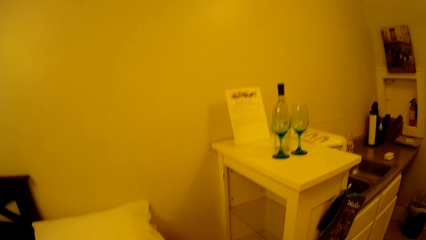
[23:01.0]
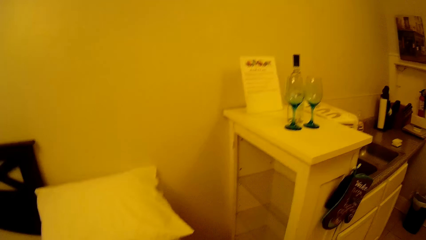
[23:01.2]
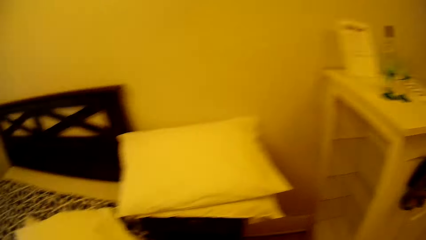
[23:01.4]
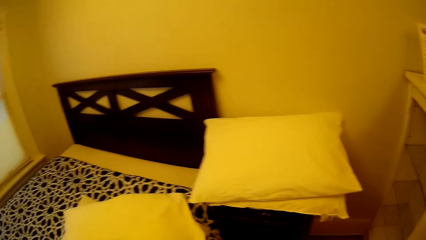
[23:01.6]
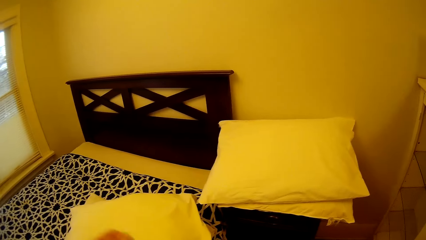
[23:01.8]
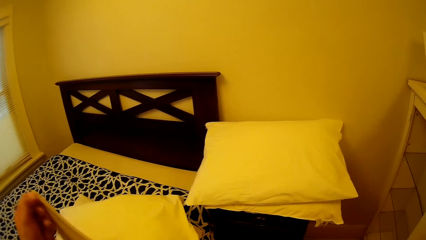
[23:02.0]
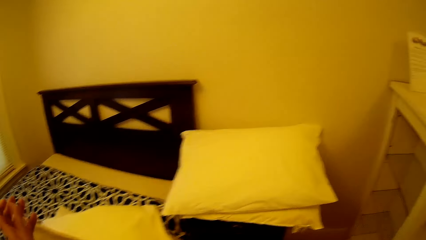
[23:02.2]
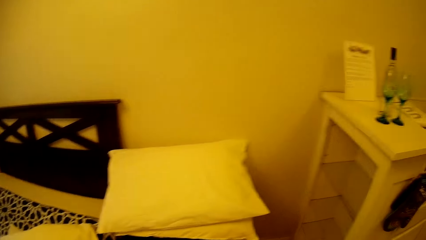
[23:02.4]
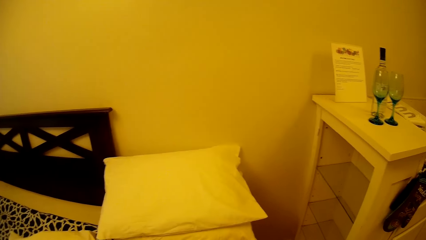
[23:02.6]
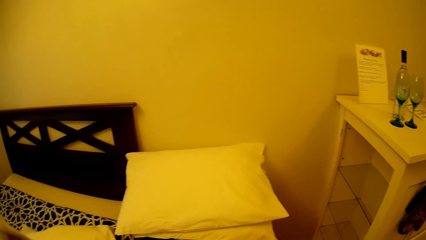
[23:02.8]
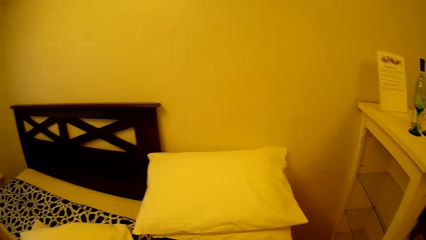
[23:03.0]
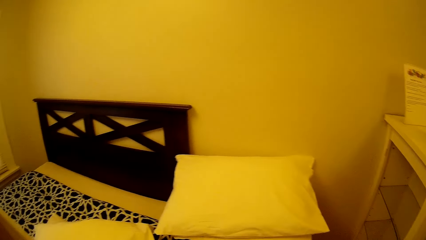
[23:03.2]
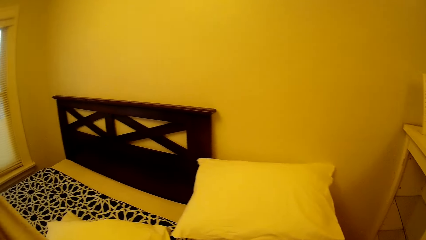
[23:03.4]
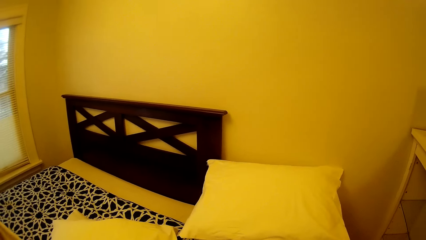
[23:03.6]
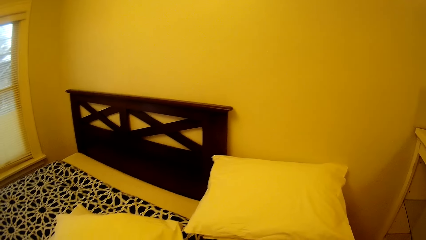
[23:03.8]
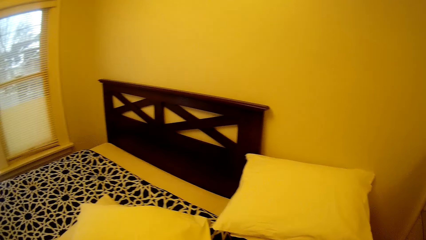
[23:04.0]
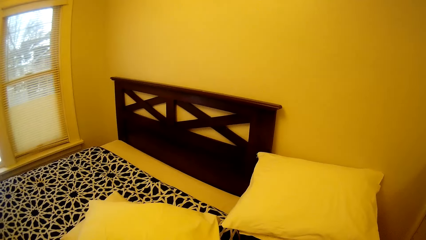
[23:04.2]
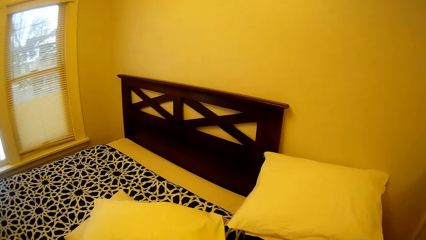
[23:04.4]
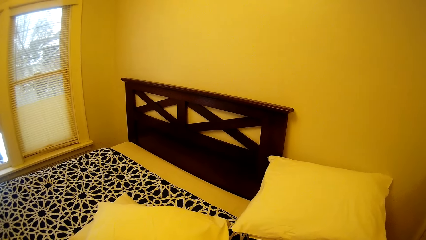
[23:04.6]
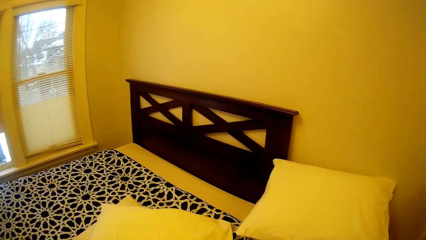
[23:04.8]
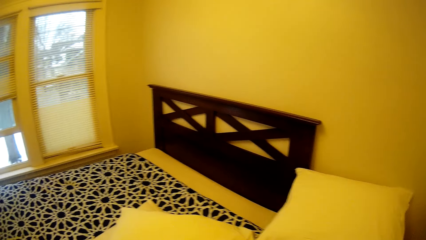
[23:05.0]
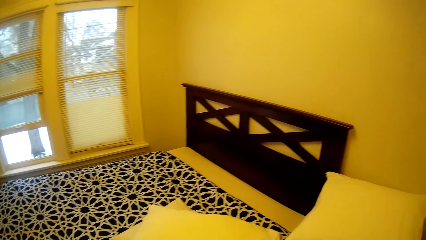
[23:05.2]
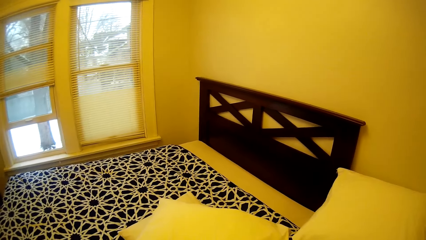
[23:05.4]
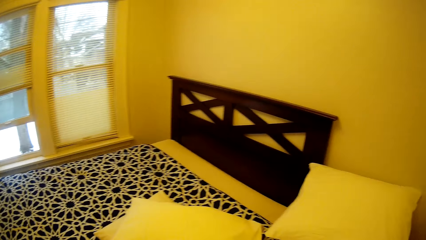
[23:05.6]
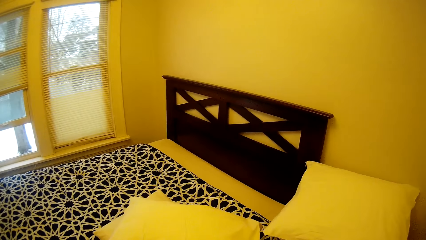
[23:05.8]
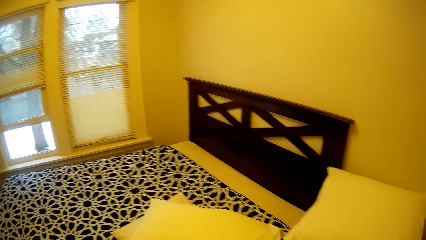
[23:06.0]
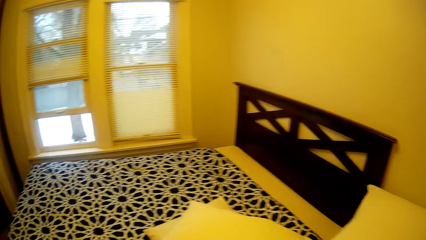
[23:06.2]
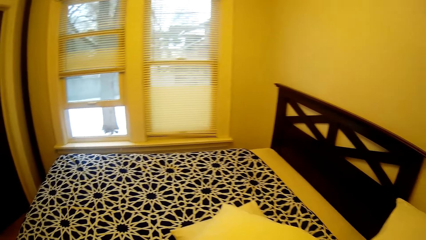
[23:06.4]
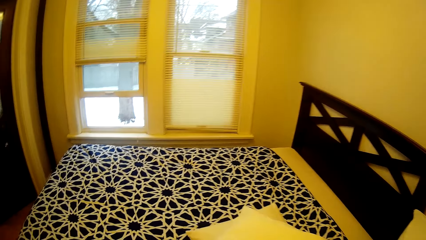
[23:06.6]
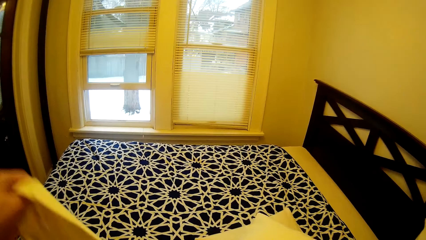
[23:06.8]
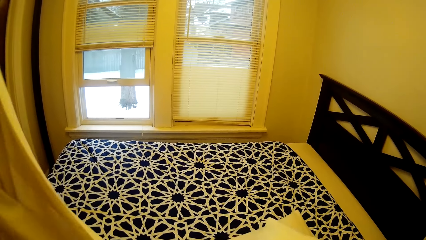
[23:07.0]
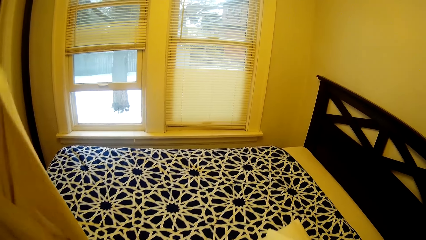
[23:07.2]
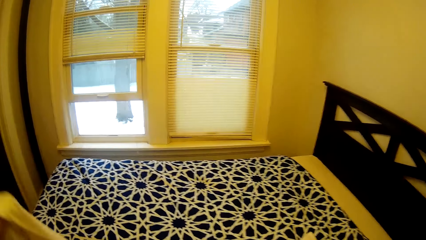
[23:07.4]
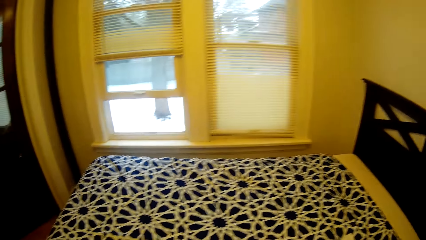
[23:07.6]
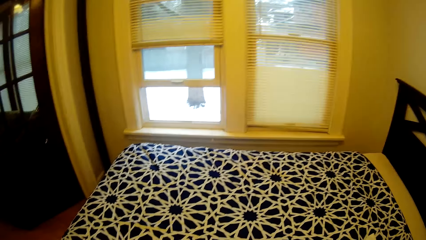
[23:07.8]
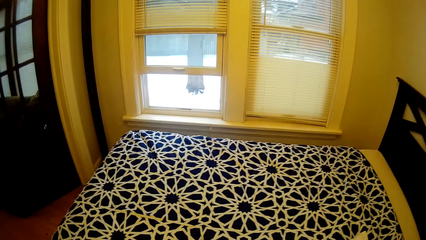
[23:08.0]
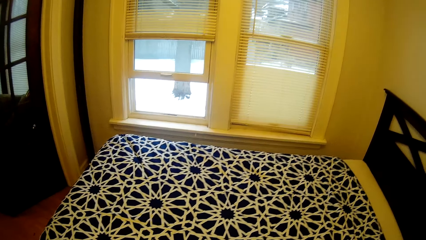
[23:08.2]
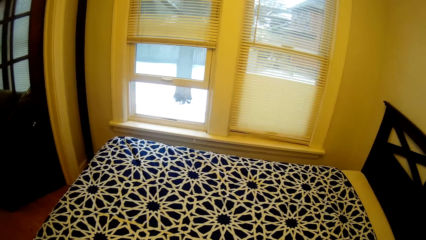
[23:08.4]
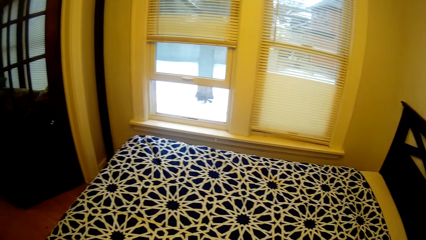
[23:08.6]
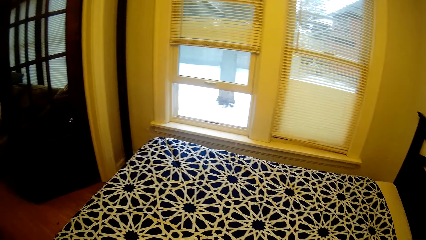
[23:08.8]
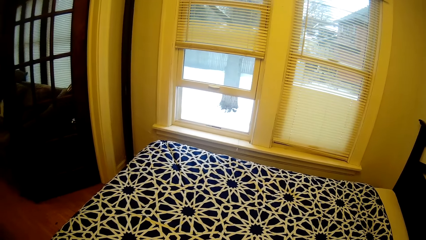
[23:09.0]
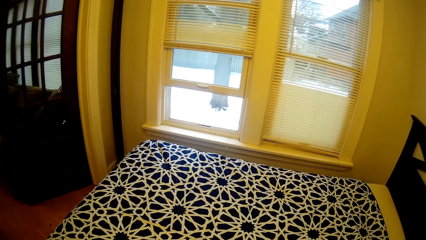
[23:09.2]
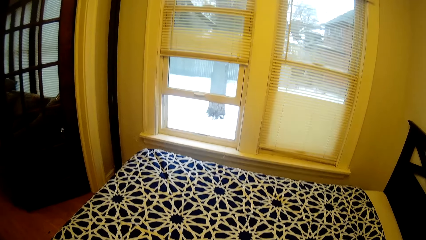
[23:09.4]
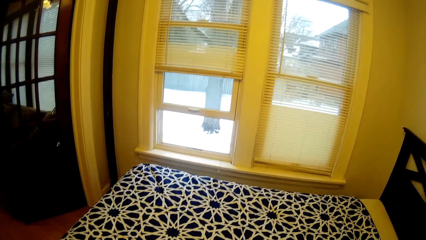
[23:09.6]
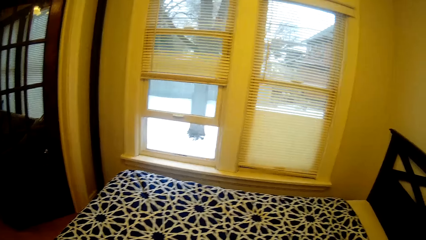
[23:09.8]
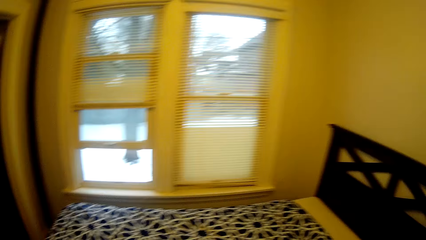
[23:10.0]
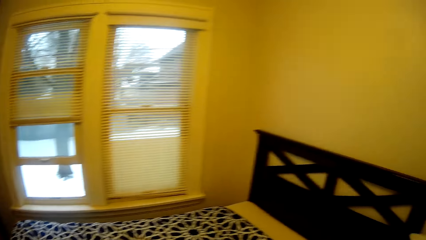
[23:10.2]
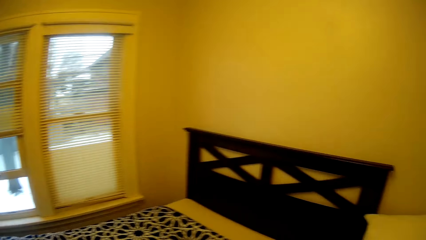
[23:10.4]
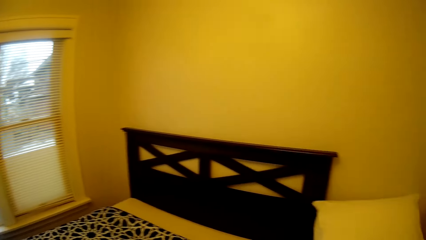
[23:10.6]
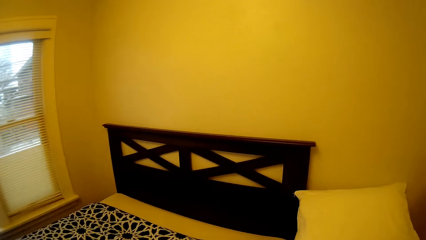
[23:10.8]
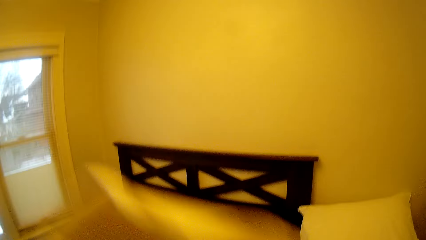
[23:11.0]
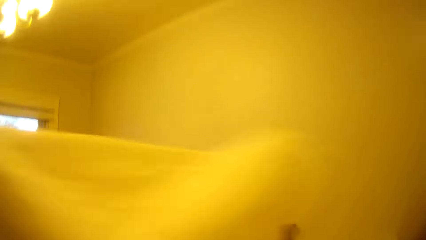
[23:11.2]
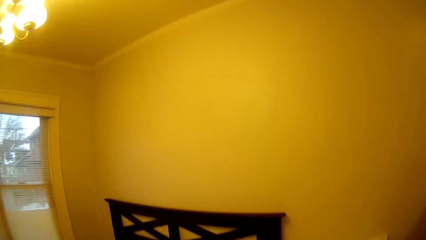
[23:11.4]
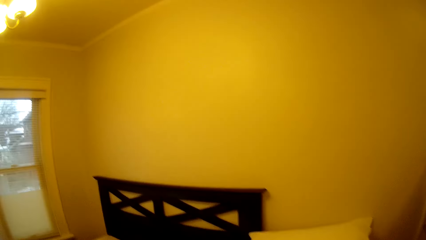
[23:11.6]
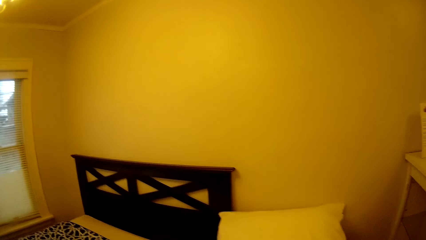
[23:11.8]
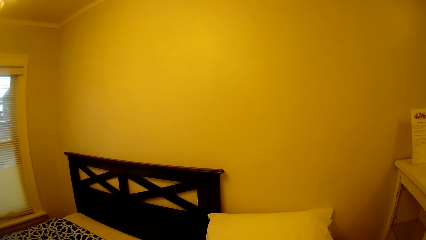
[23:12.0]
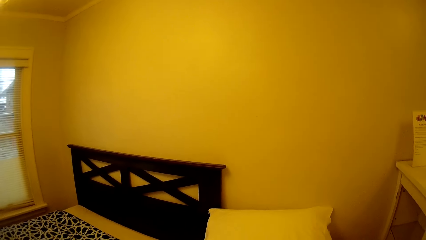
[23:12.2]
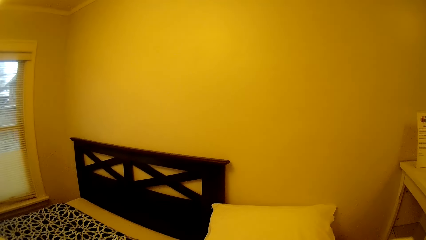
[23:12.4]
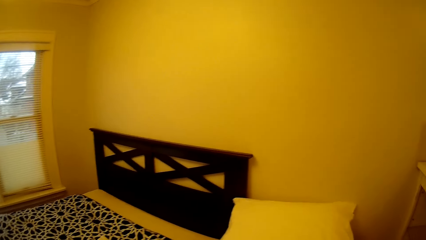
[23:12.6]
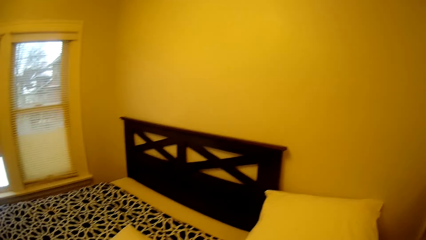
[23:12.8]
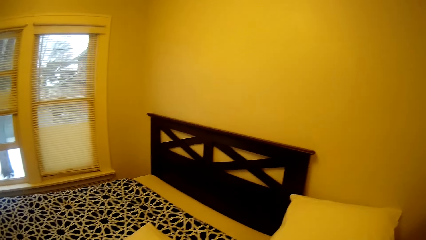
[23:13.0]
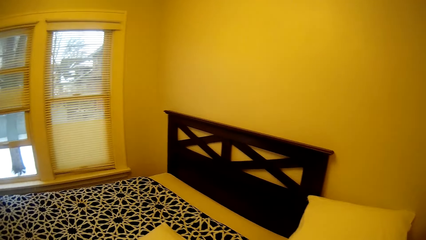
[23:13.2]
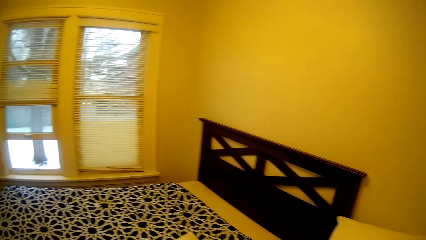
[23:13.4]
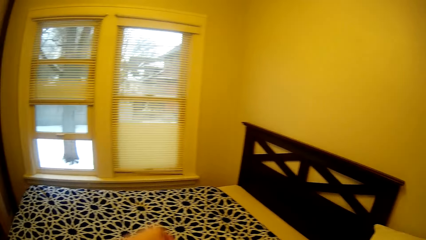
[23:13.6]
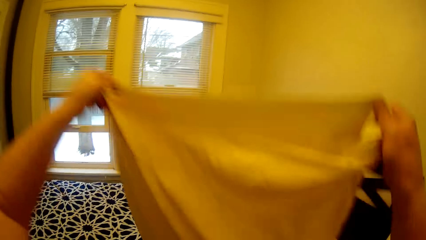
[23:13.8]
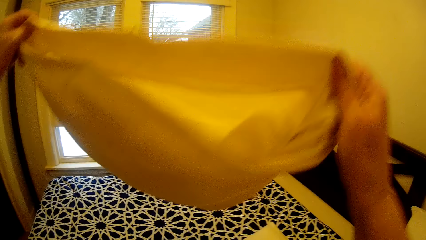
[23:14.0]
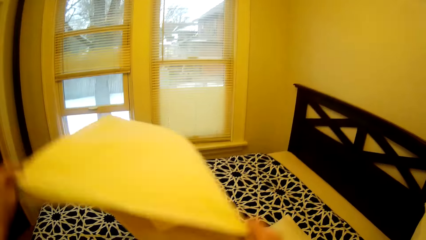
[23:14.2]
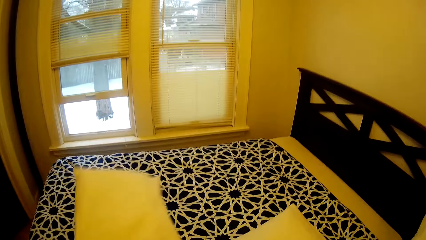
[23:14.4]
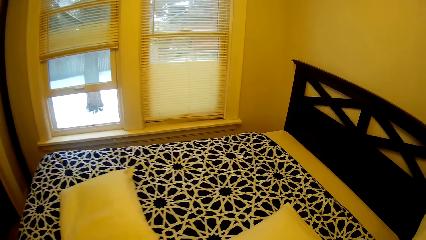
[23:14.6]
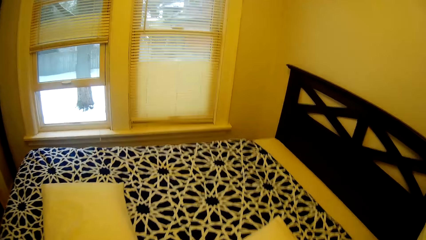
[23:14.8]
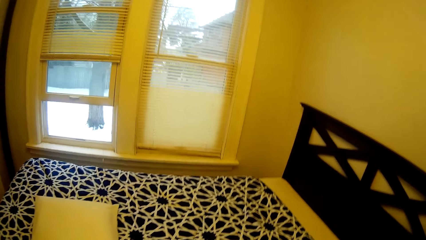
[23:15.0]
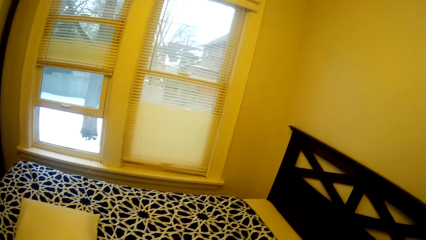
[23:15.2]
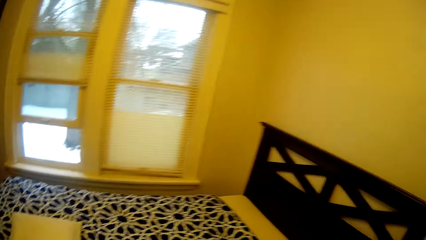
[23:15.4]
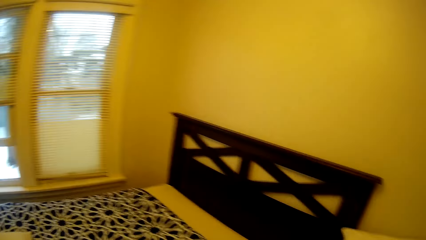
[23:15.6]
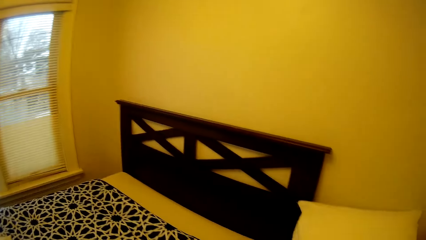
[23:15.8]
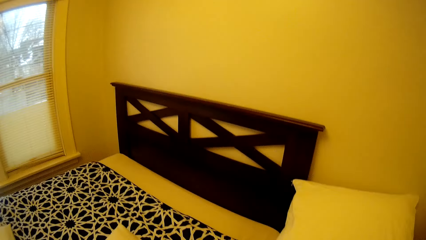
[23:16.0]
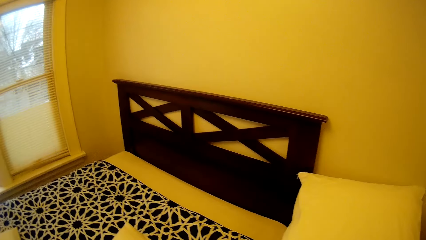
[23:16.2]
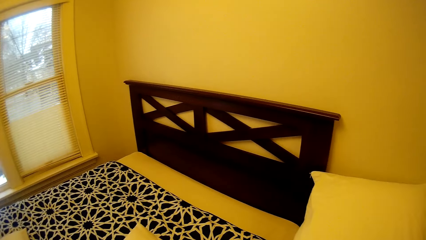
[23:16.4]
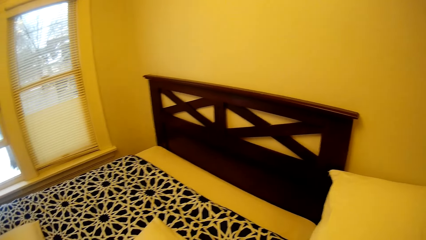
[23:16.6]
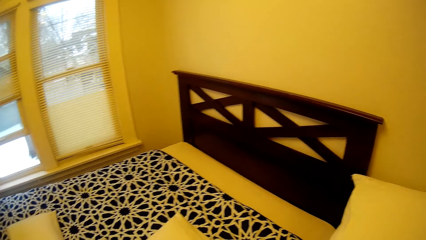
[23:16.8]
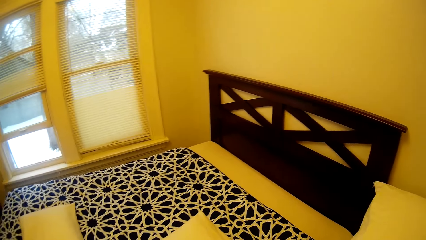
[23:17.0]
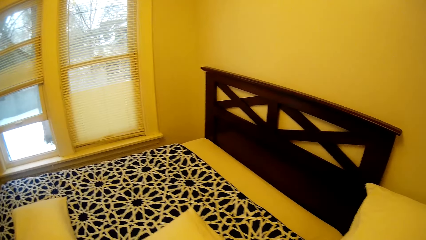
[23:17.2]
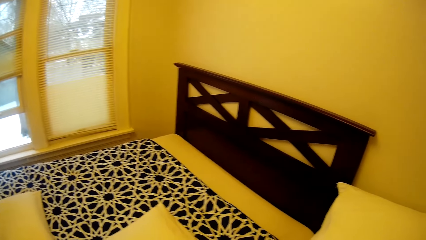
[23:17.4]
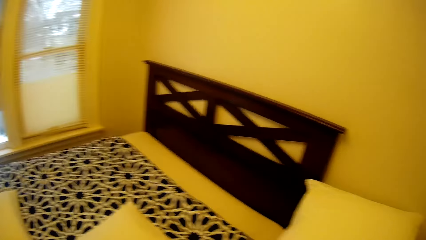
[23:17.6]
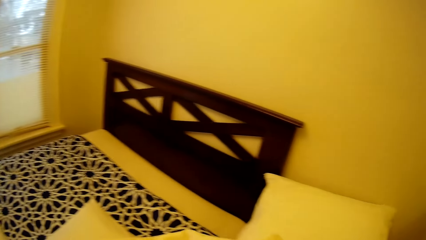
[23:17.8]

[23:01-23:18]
The camera wearer adjusts a pillow. They drop the pillow on the bed. They look around in the house.
